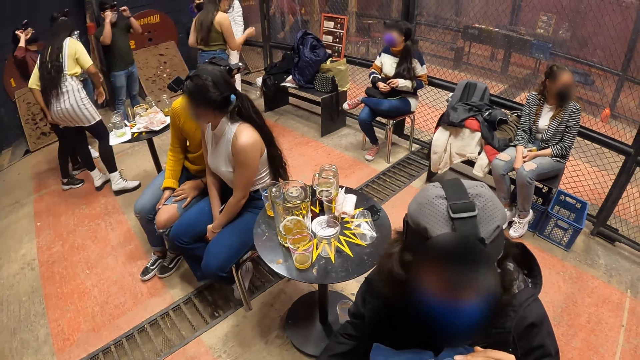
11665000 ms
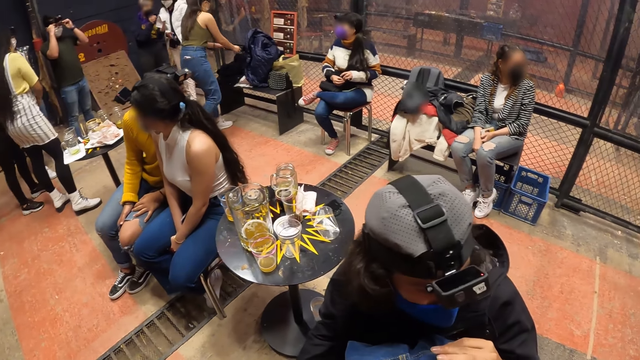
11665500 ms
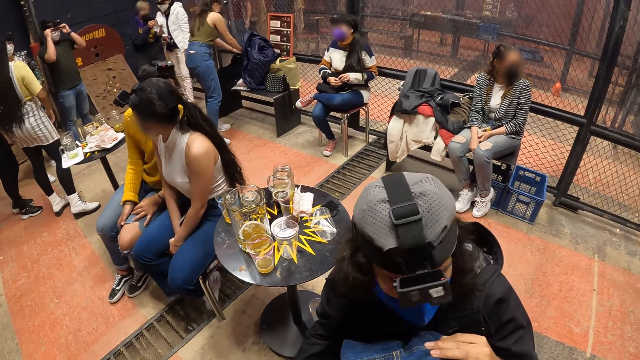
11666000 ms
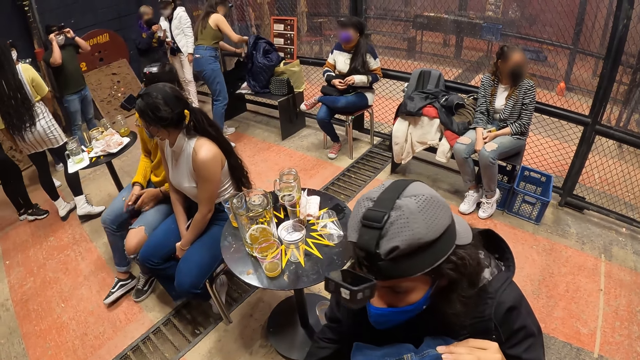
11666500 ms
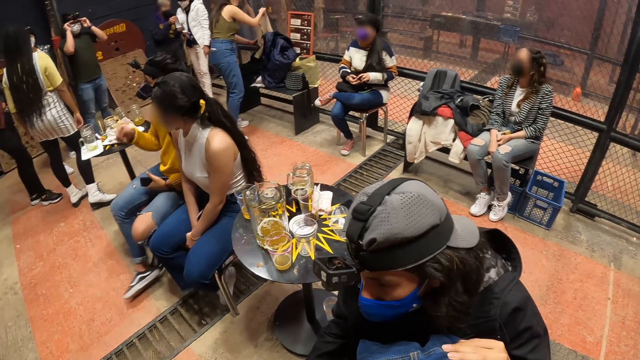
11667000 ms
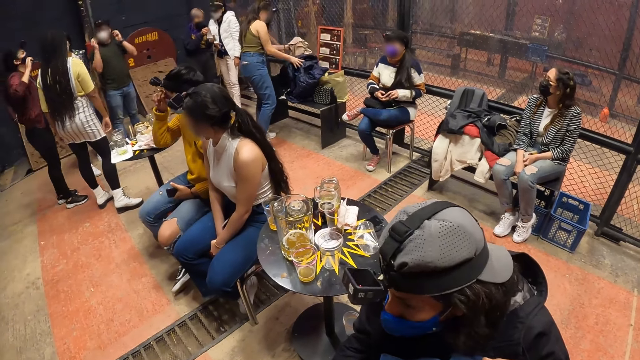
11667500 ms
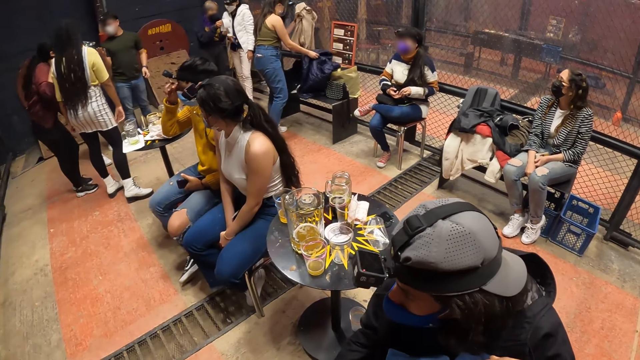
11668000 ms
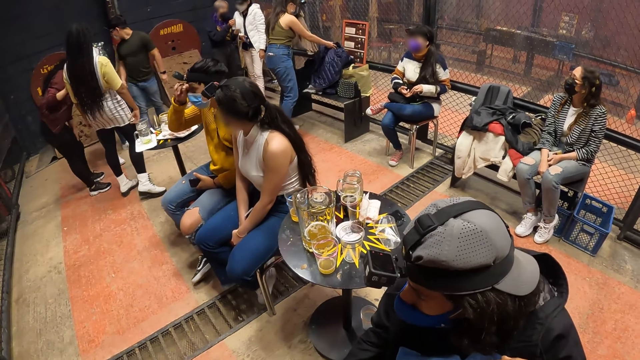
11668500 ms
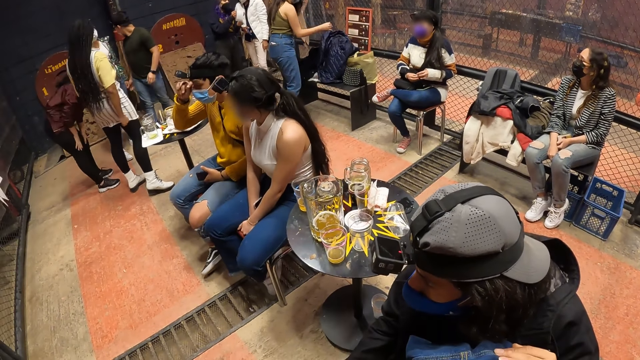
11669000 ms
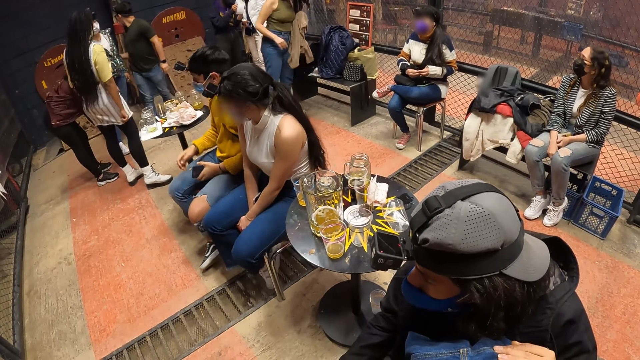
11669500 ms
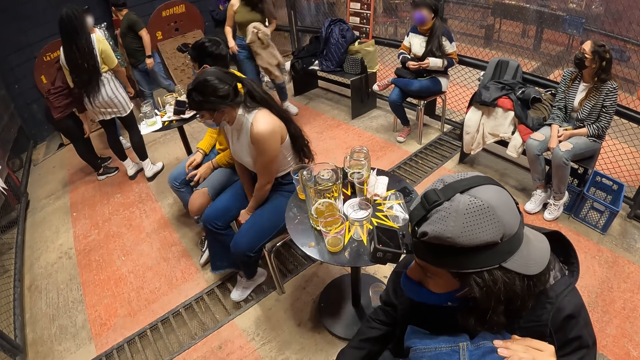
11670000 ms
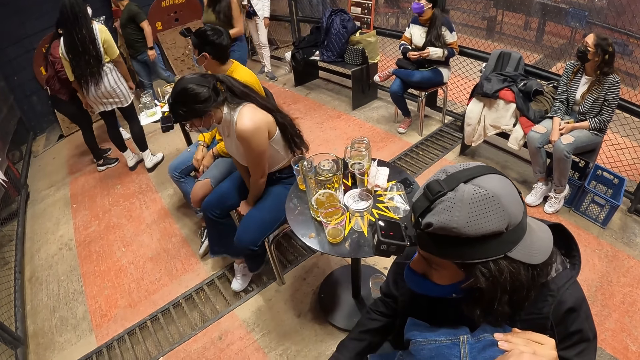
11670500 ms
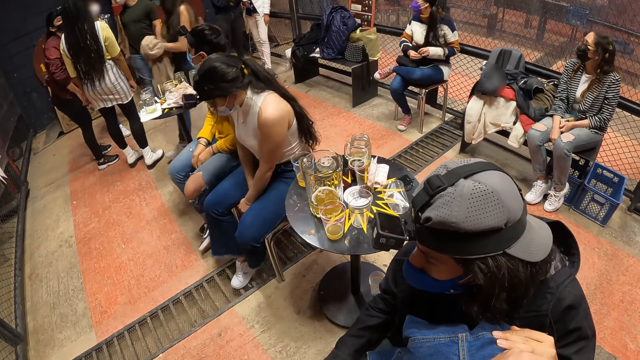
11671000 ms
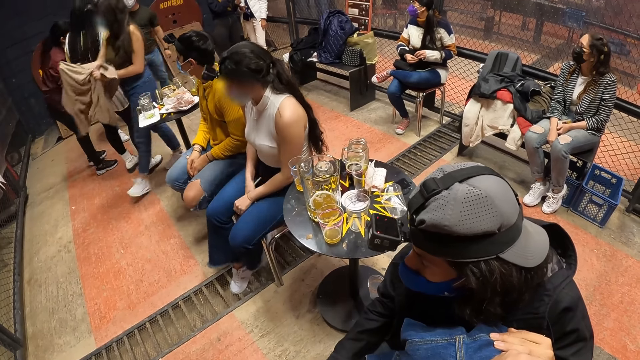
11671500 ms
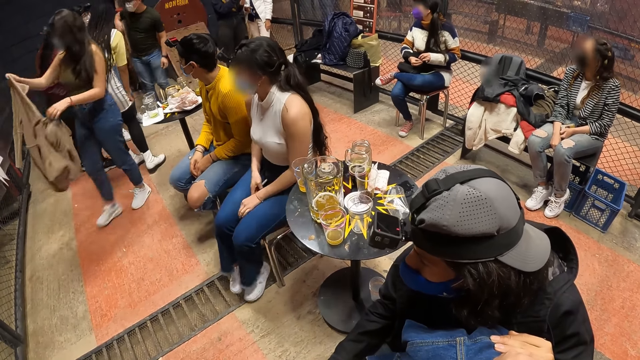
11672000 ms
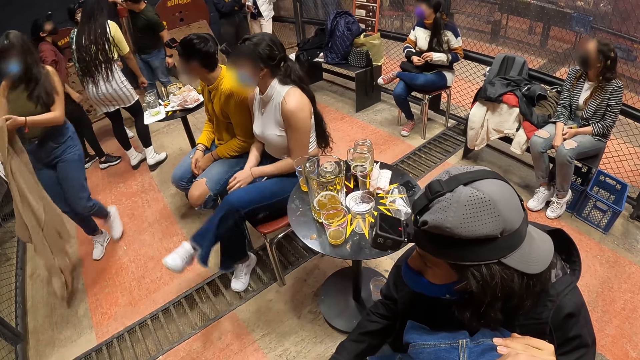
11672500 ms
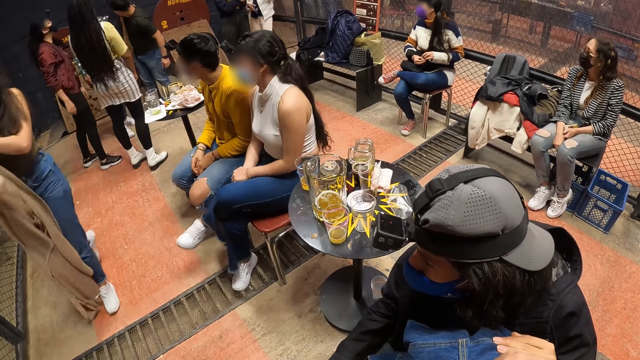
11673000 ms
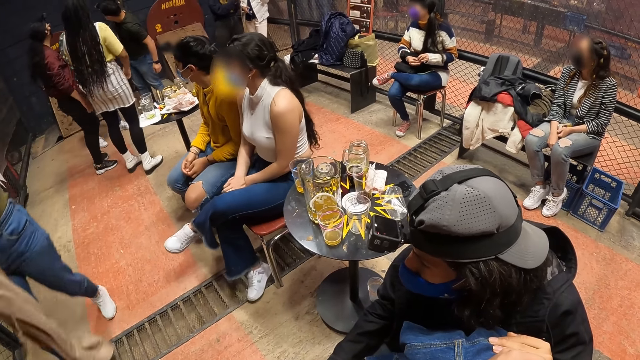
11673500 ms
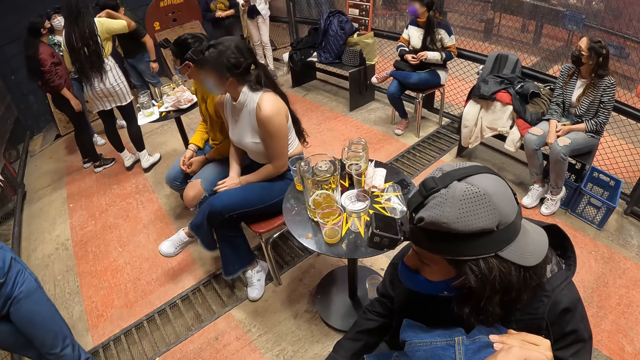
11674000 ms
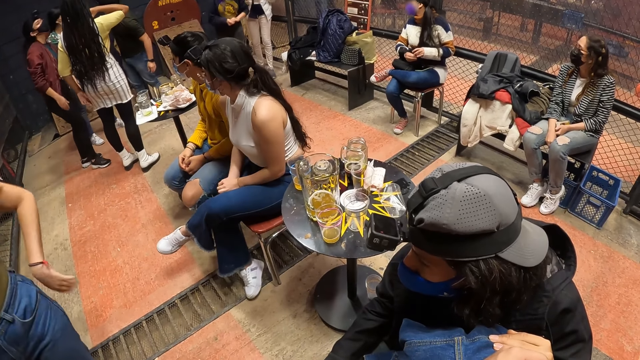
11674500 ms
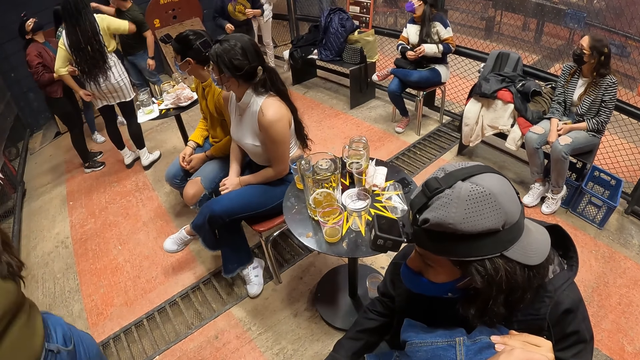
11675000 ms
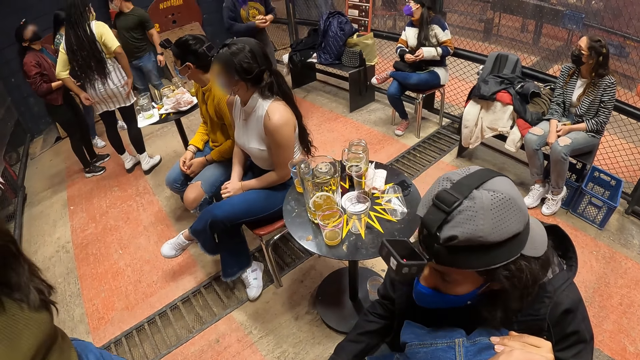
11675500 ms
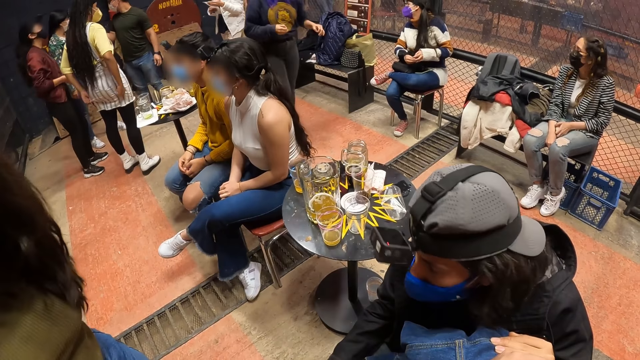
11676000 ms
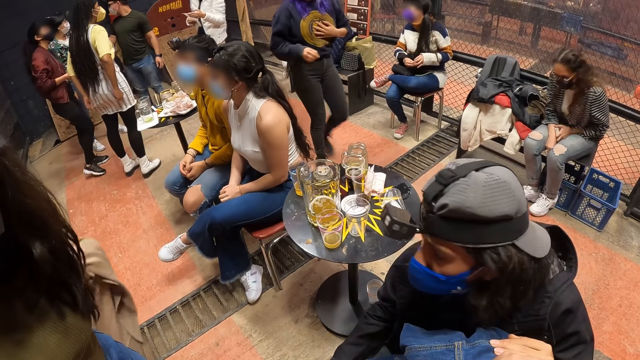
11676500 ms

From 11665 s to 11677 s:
The woman brings out a cardigan from a bag on the chair with her right hand. The woman places her left hand on the cardigan in her right hand. The woman adjusts a jacket on the chair with her right hand. The woman approaches the camera wearer. The woman puts on the cardigan in her hands.

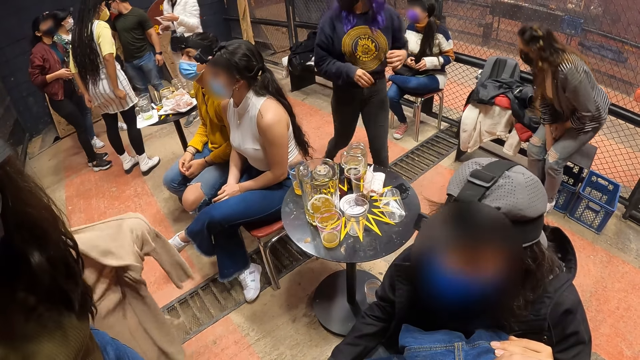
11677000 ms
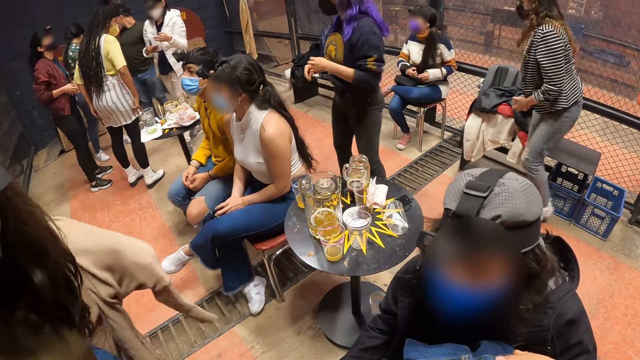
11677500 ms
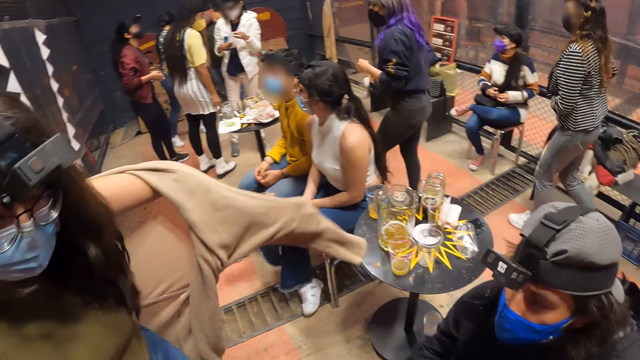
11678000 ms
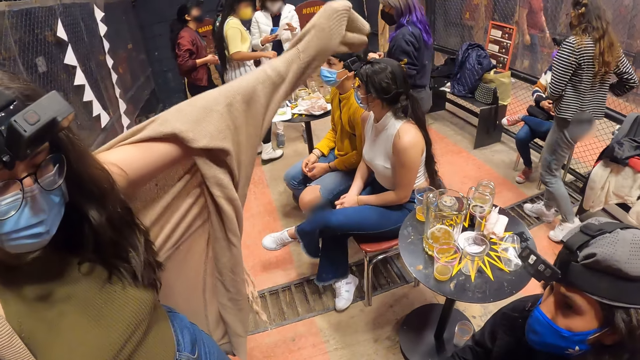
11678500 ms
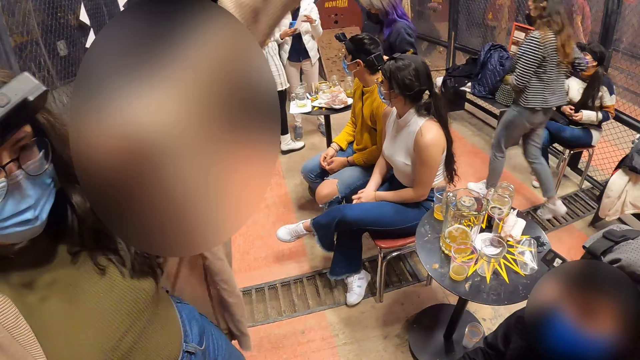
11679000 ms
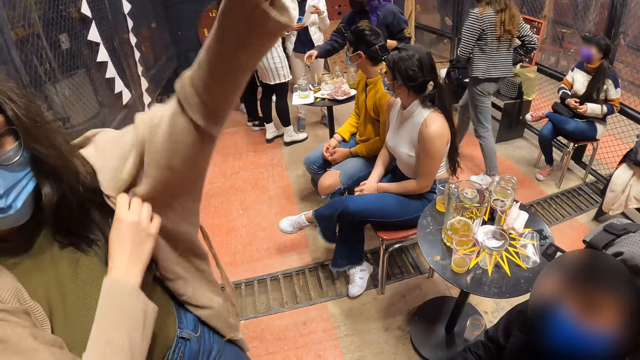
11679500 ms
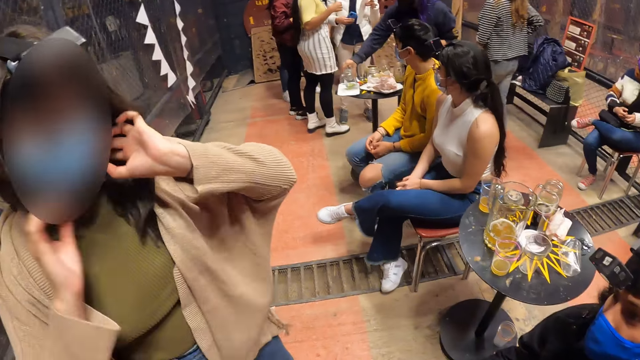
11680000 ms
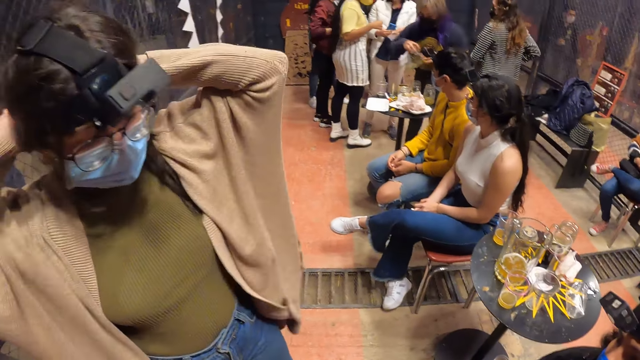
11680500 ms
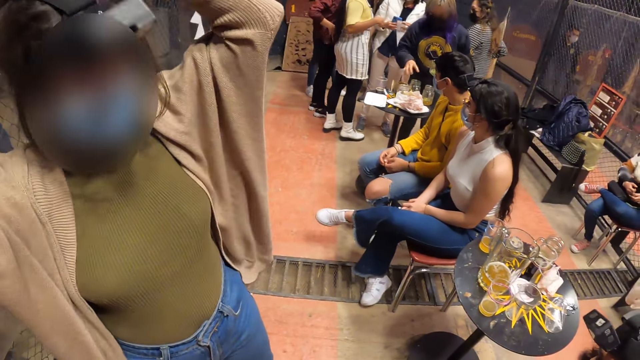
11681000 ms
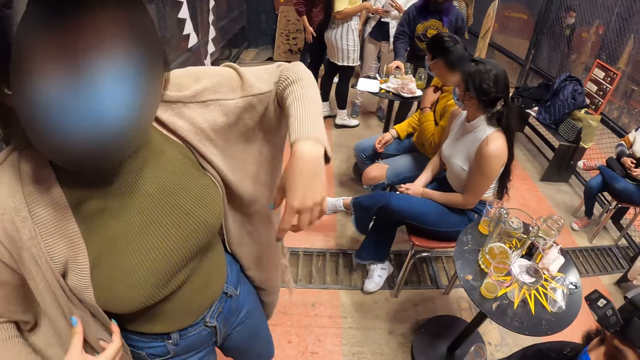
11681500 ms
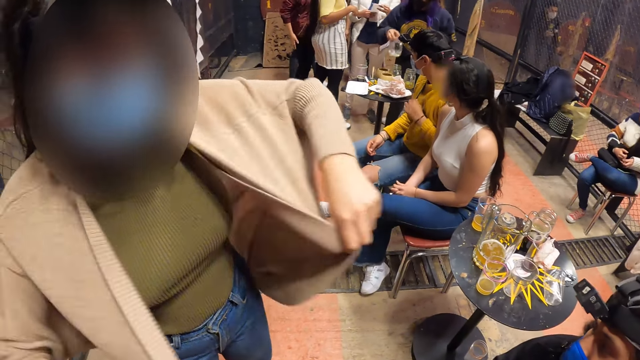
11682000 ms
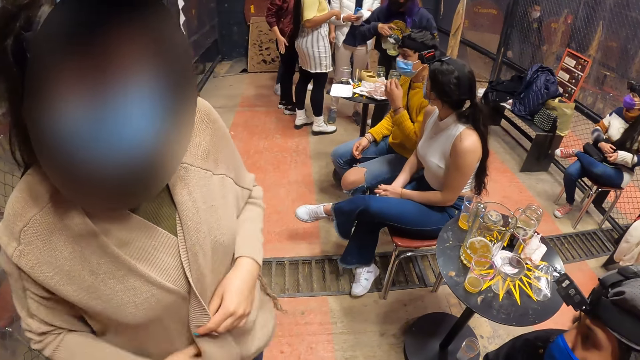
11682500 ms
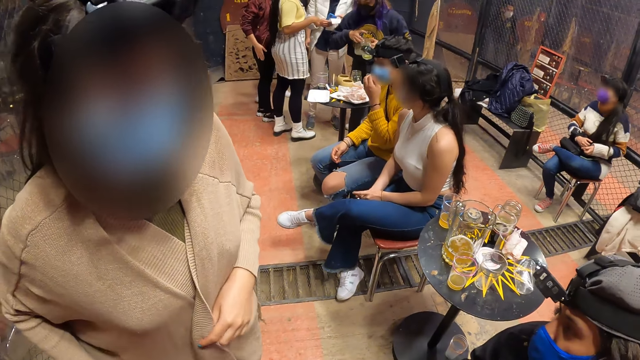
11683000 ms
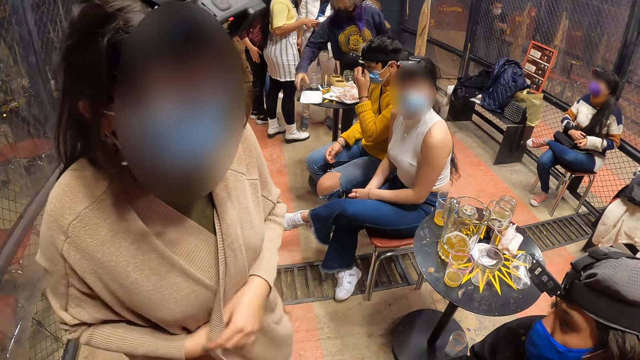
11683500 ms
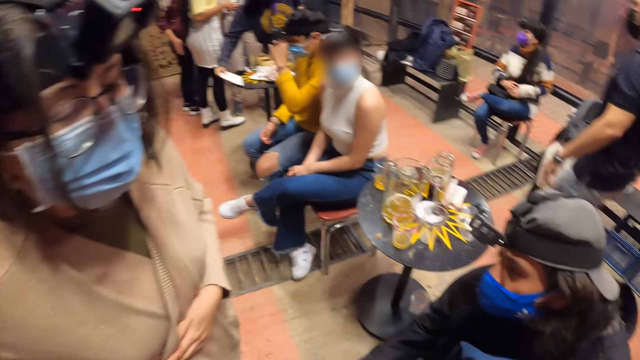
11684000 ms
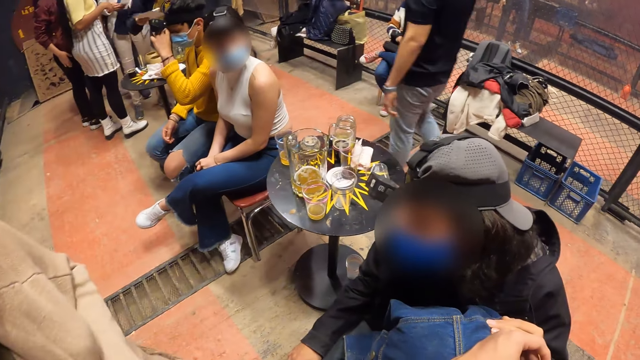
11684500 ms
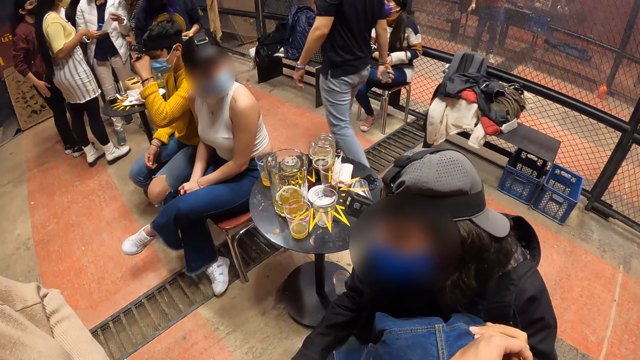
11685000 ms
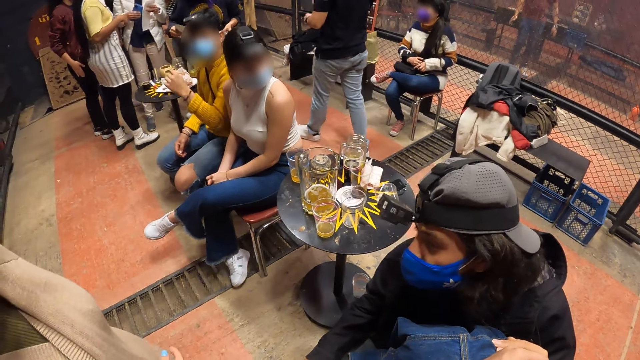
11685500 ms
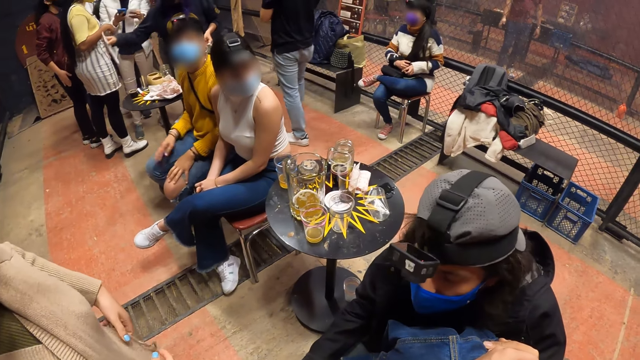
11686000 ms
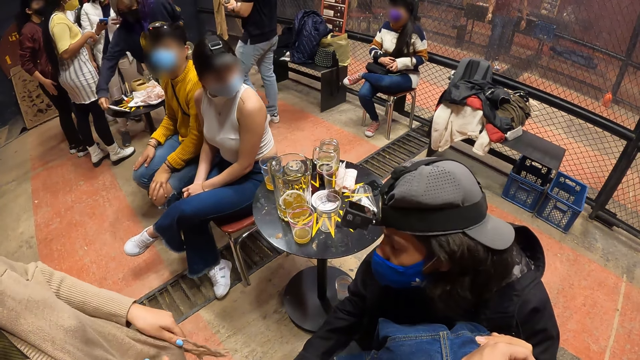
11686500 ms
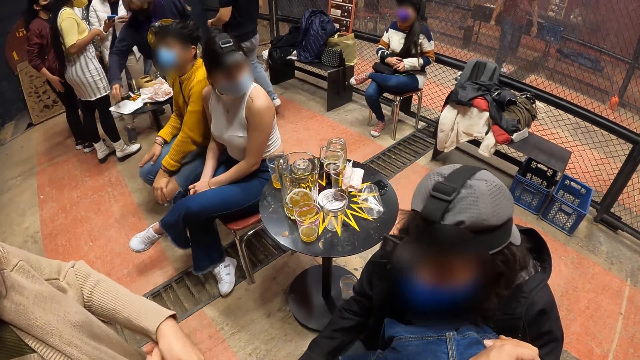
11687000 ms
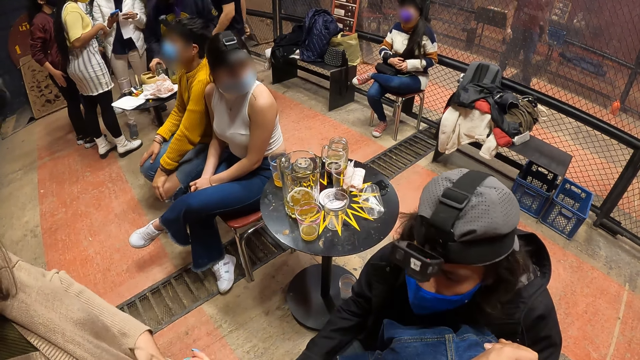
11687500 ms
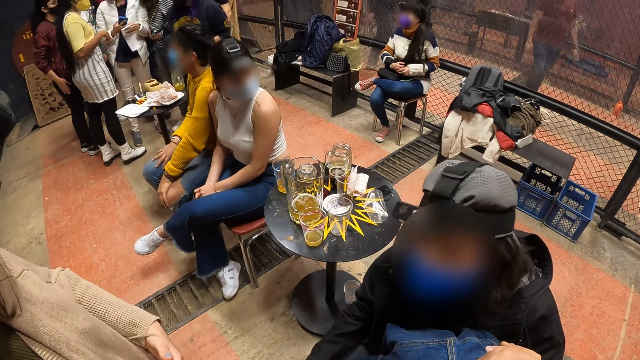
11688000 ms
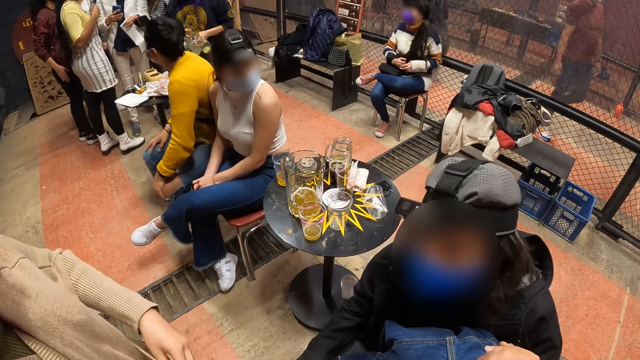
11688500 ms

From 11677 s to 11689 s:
The woman adjusts the cardigan with her right hand. The woman packs her hair backward with her hands and adjusts the cardigan with her hands. The woman ties a rope belt in her left hand to a rope belt in her right hand.
